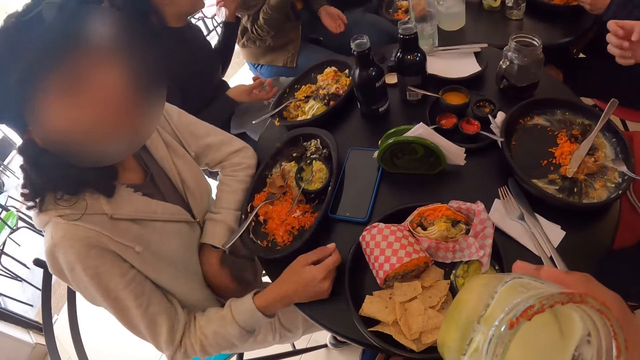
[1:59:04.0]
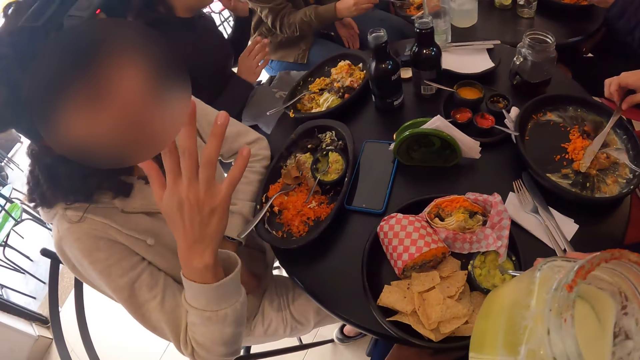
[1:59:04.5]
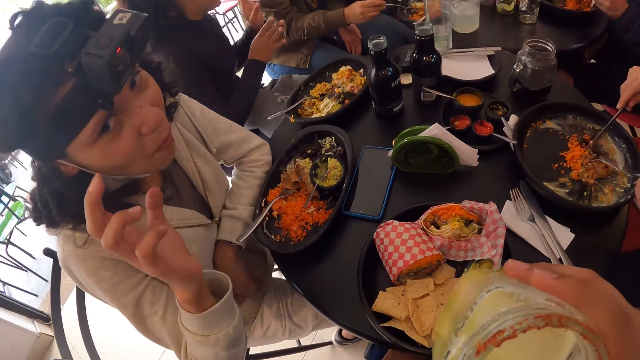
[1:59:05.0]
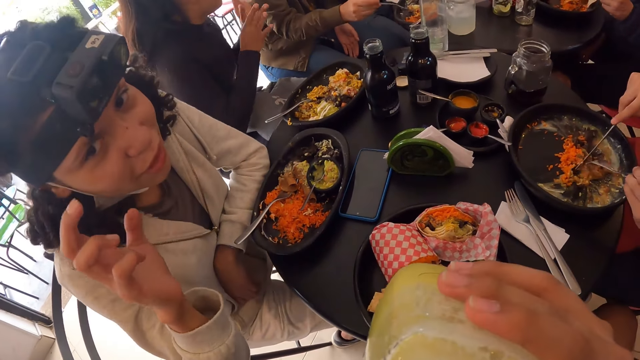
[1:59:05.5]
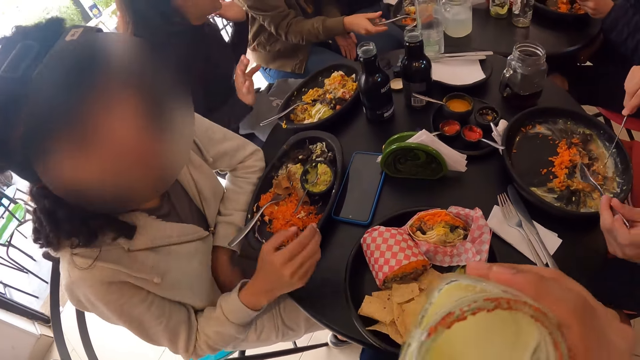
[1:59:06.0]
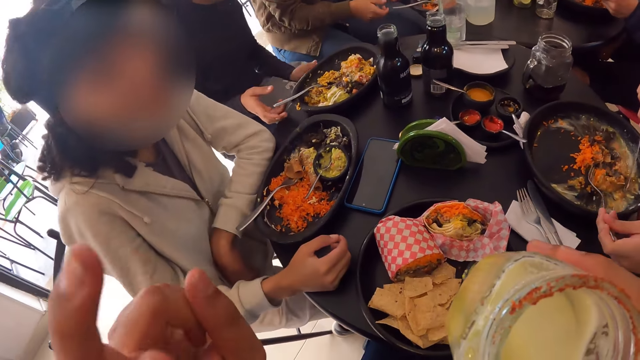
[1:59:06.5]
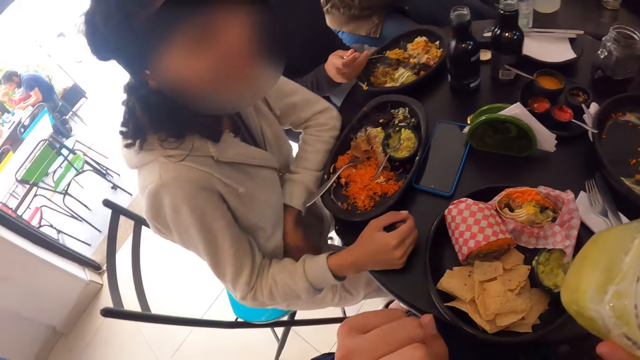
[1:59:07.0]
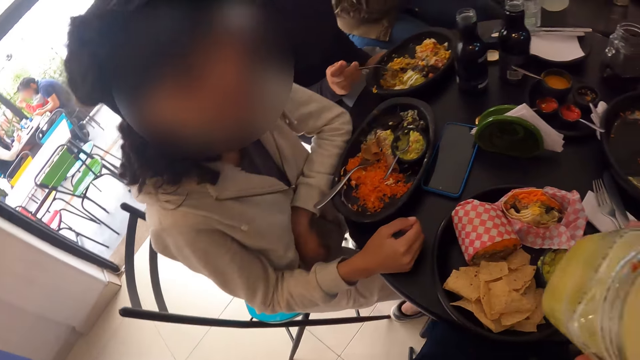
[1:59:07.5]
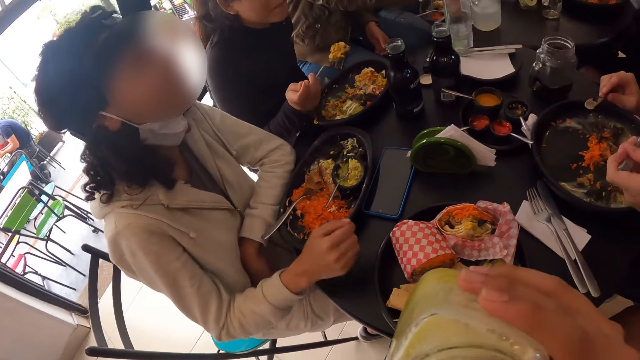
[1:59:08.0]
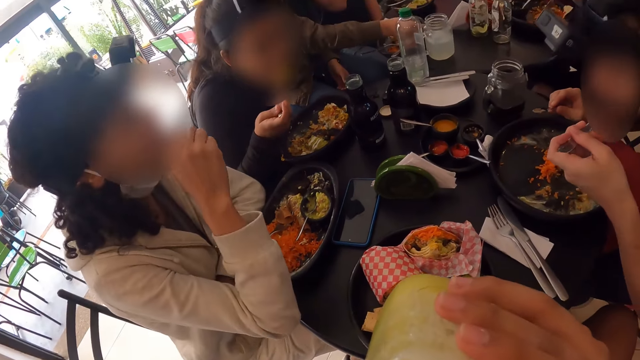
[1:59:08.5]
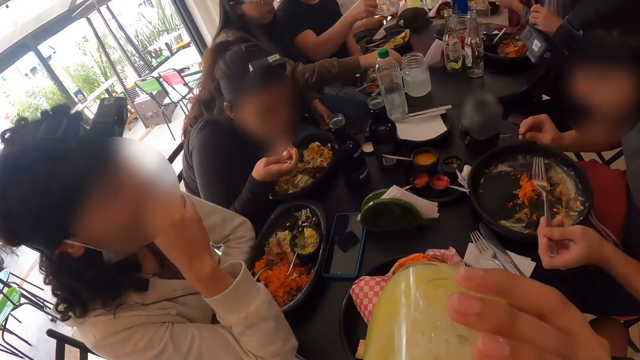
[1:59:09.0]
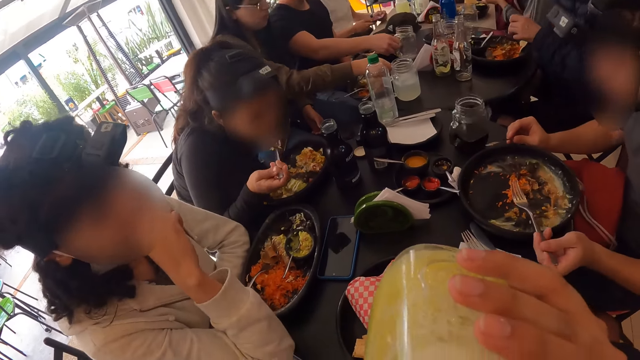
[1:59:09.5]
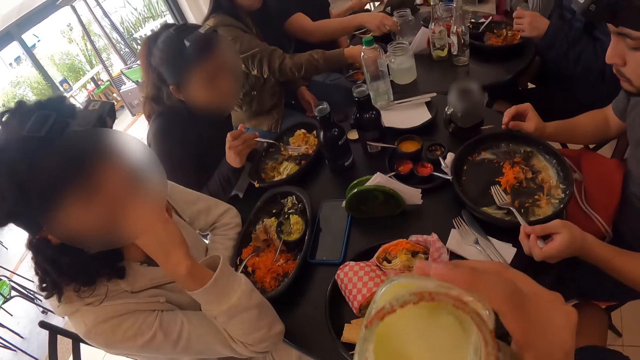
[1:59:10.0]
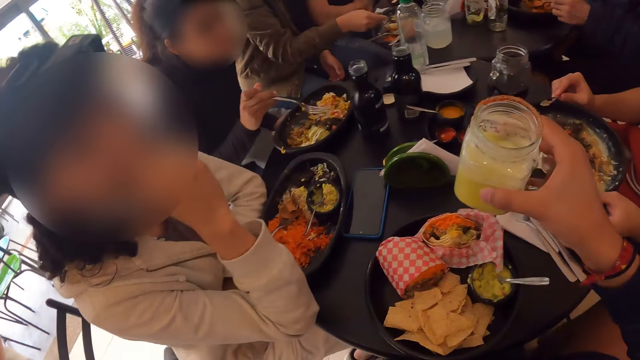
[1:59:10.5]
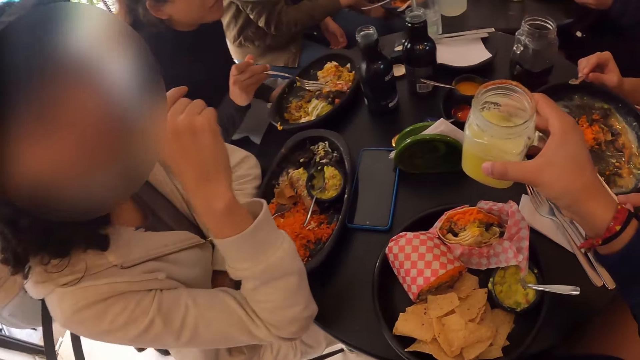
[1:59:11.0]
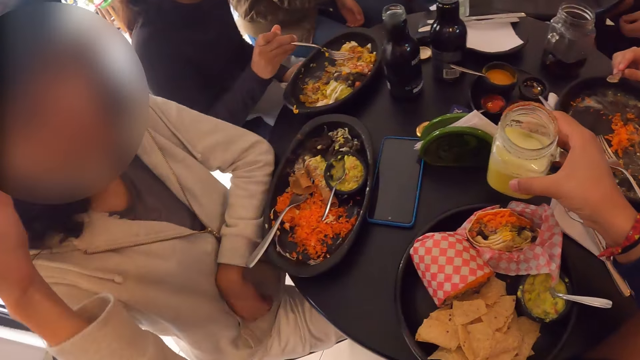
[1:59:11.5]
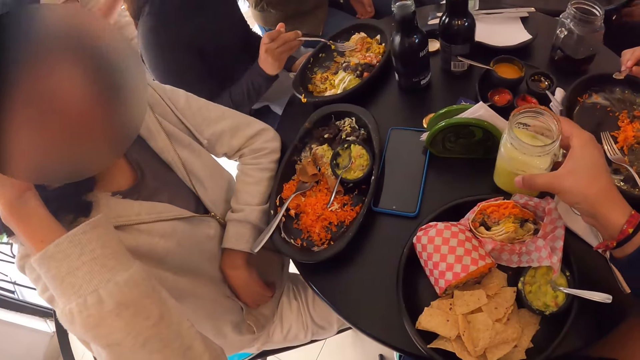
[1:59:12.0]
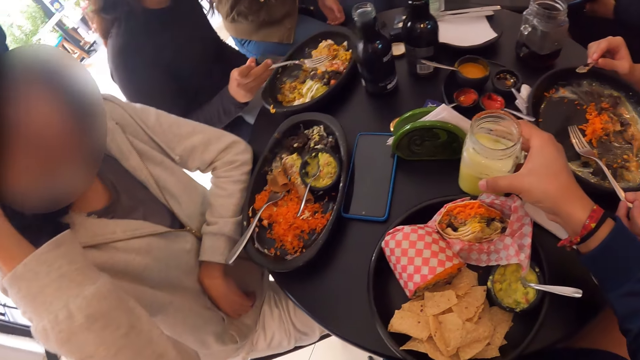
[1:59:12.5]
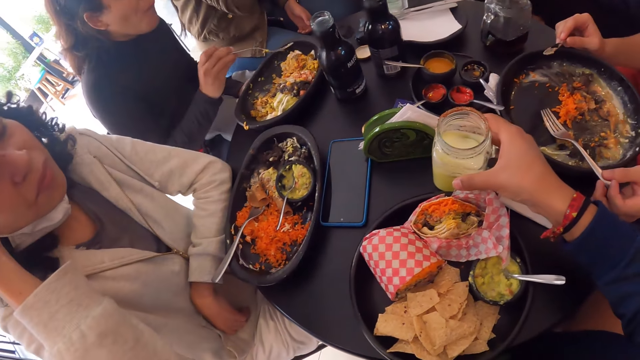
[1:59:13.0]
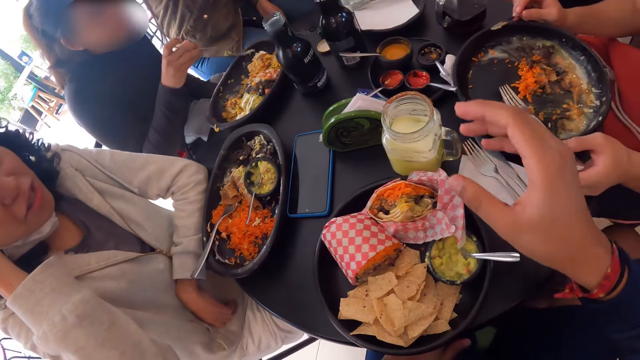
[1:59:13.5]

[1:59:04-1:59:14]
A man picks up the knife in the plate with his right hand. He cuts samosa in the plate with the knife in his right hand. The camera wearer drinks a juice. The man takes Chinese rice and samosa from the plate on the table with the fork in his left hand. A woman picks up the fork from the plate on the table with her right hand. The camera wearer looks around. The man puts the Chinese rice and samosa into his mouth with the fork in his left hand. The woman puts Chinese rice with veggies in her mouth with the fork in her right hand. The camera wearer drinks a juice. He drops the cup of juice on the table with his right hand.

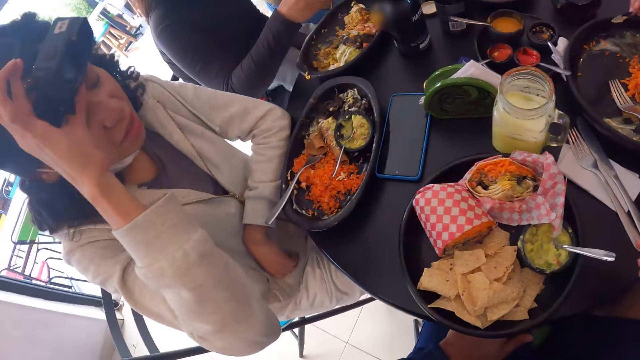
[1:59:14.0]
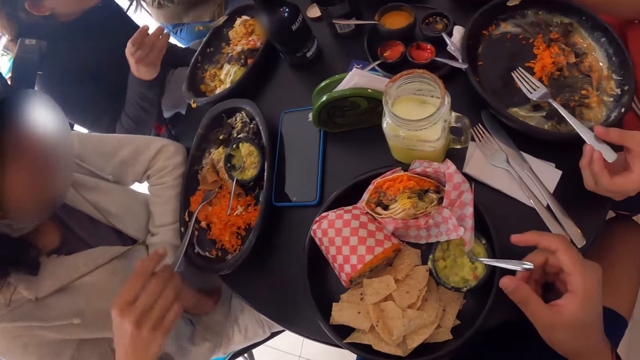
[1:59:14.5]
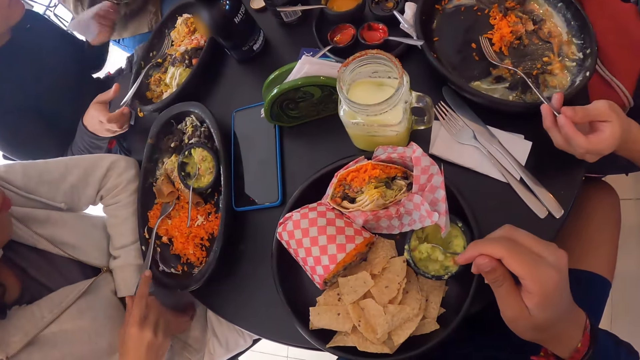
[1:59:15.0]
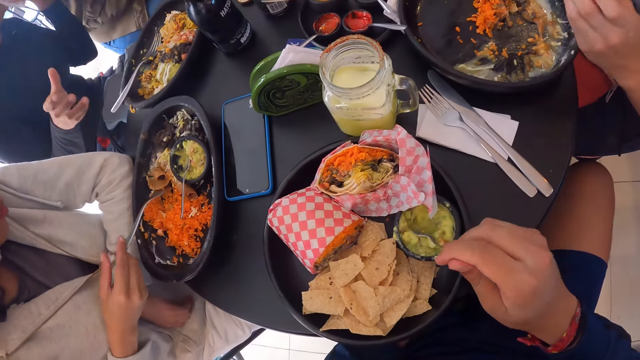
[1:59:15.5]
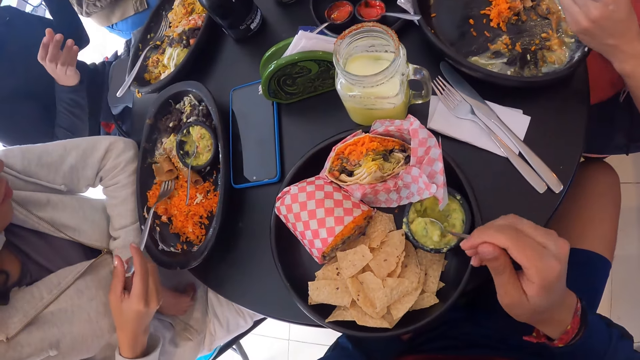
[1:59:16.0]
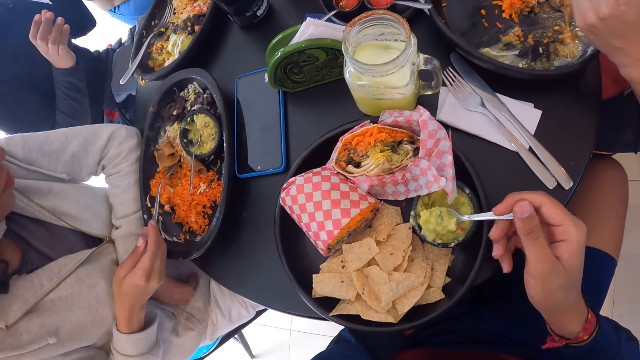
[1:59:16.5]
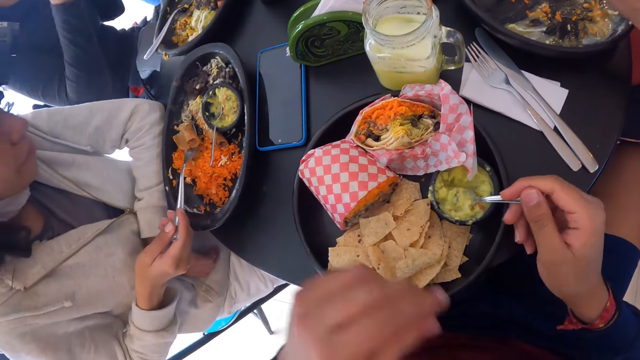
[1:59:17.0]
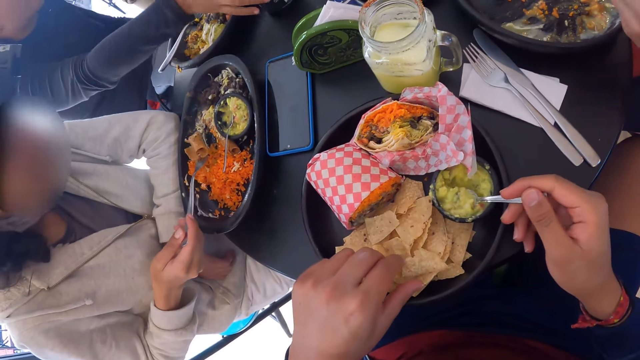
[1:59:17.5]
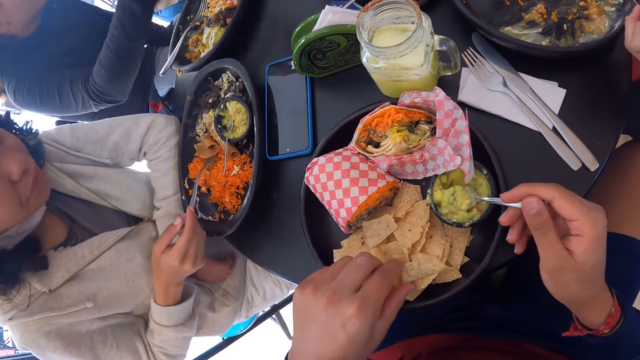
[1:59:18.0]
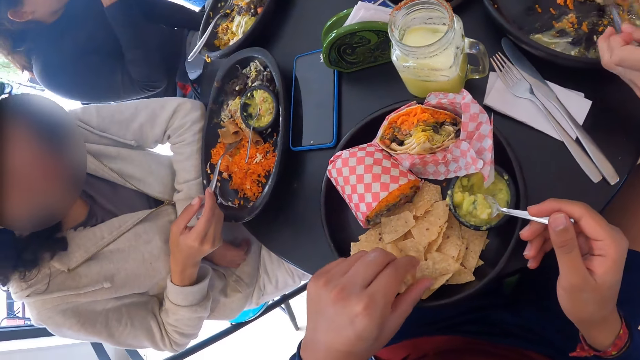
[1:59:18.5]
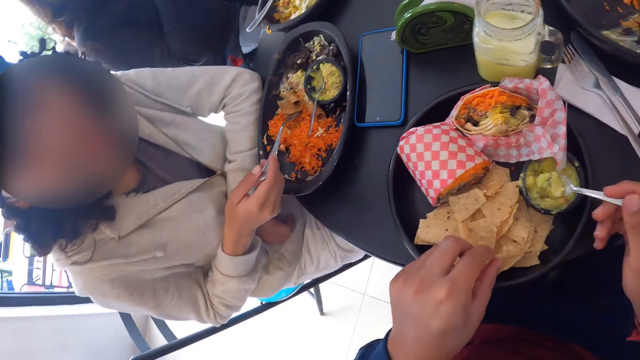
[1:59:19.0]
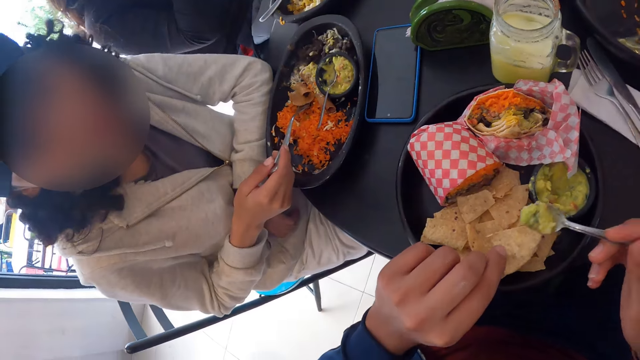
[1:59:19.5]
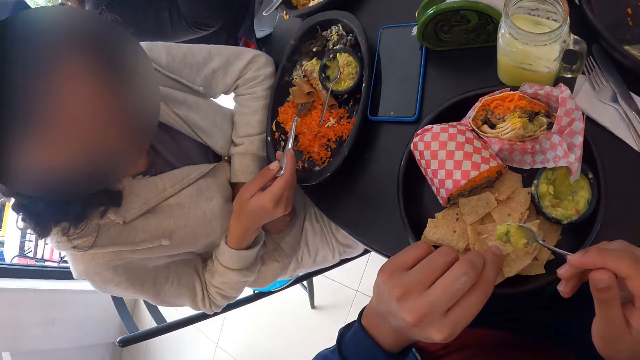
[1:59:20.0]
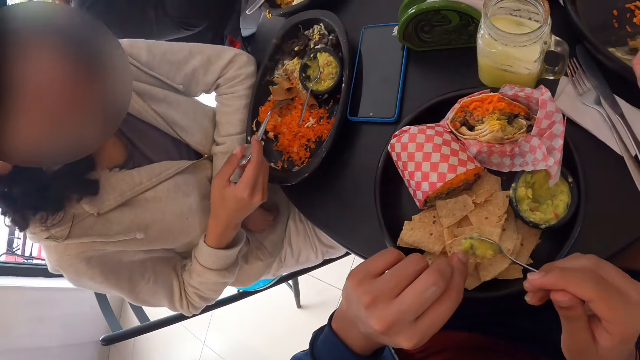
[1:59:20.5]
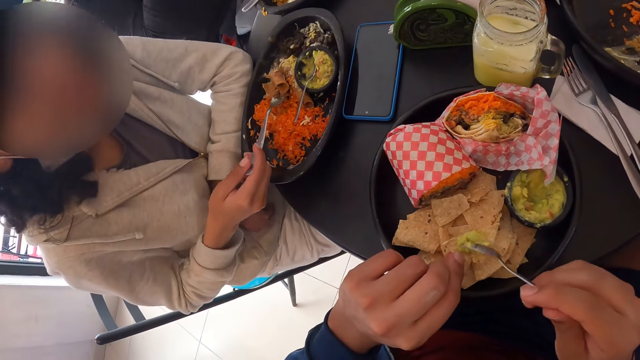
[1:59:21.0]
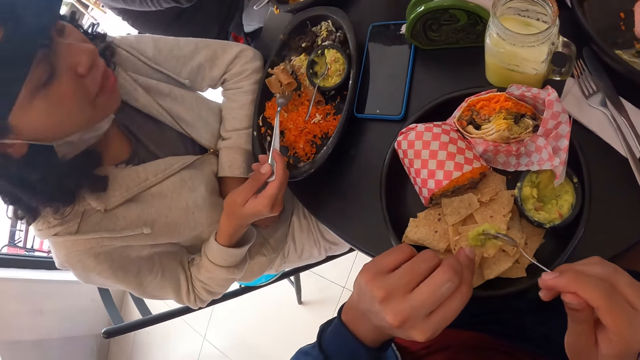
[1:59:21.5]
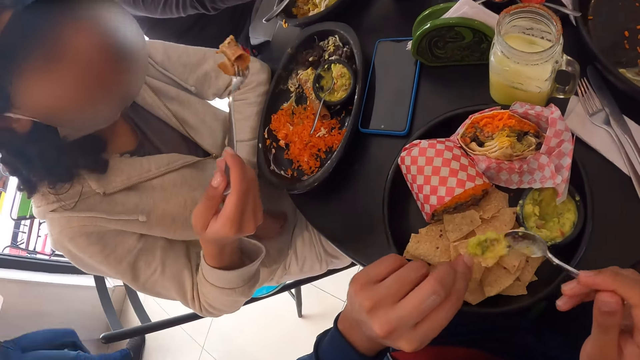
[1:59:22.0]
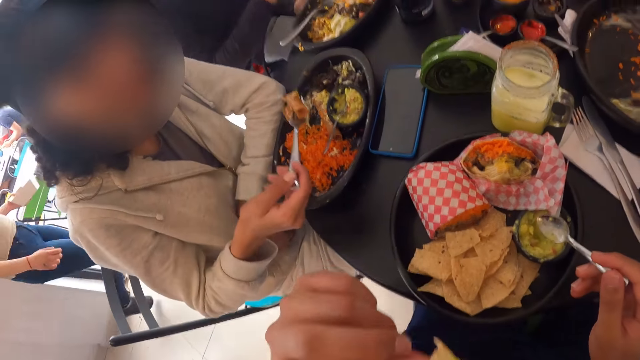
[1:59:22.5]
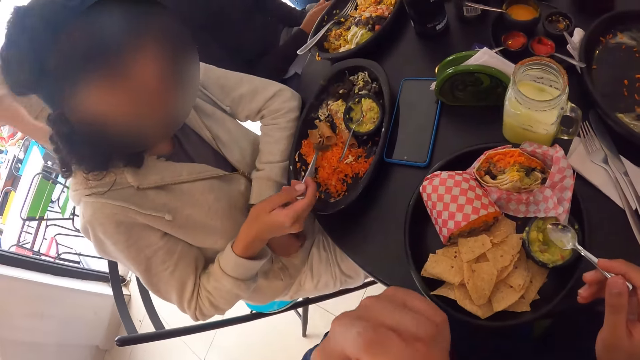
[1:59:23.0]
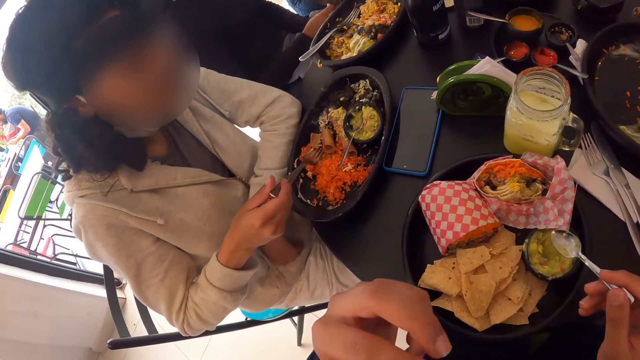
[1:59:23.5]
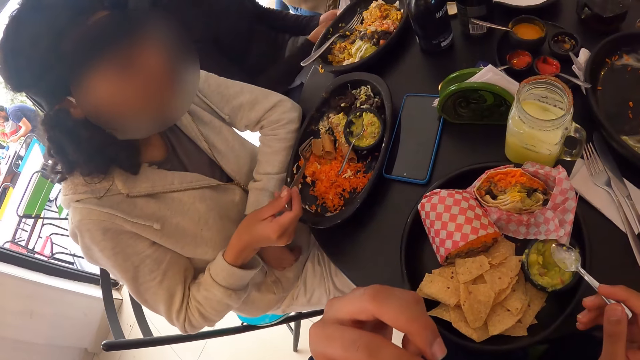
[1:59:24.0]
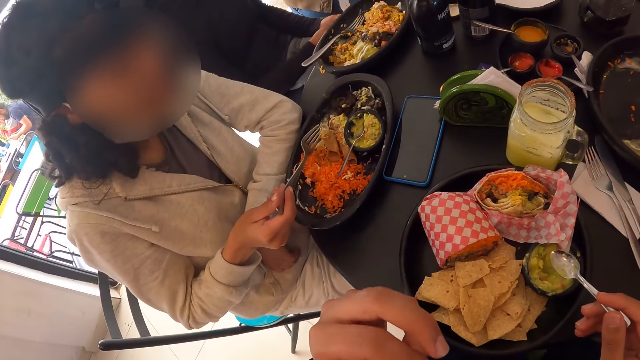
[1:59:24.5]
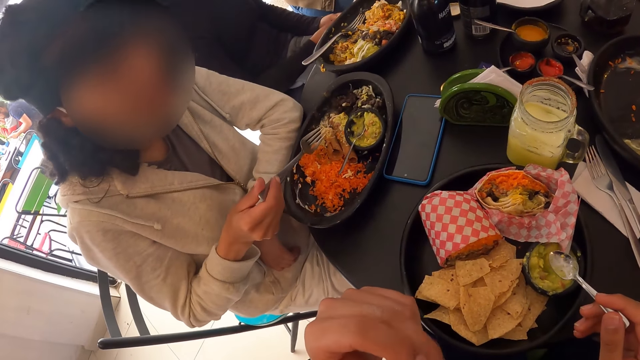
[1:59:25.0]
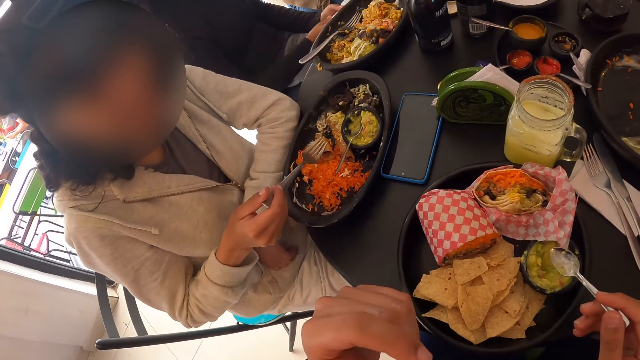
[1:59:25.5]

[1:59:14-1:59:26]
The camera wearer looks around. A woman drops the fork in her right hand into the plate on the table. Another woman picks up the fork in the plate of food with her right hand. The other woman takes beef from the plate of food with the fork in her right hand. The camera wearer takes a potato chip or bread from the plate on the table with his left hand. He takes avocado spread from the plate on the table with the spoon in his right hand. He puts the avocado spread on the potato chip in his left hand with the spoon in his right hand. He eats the bread.
